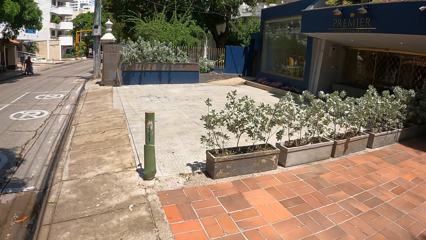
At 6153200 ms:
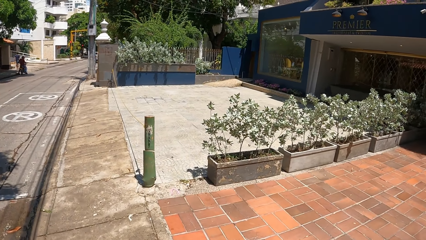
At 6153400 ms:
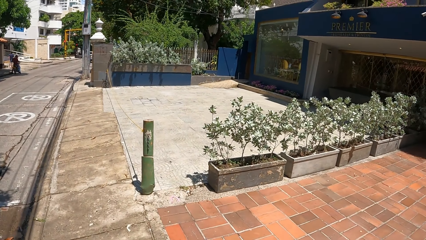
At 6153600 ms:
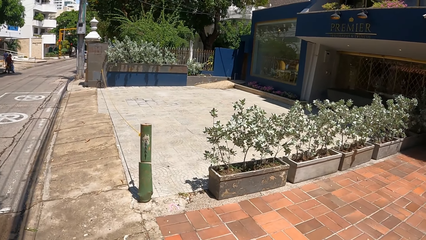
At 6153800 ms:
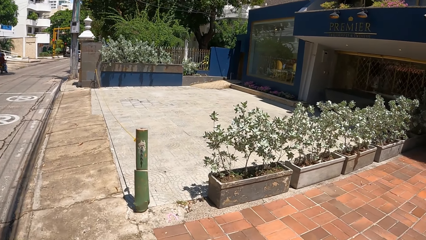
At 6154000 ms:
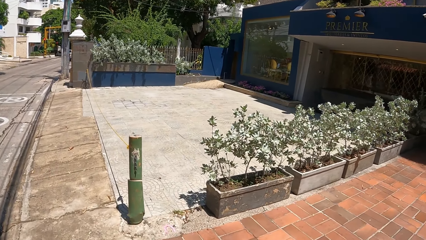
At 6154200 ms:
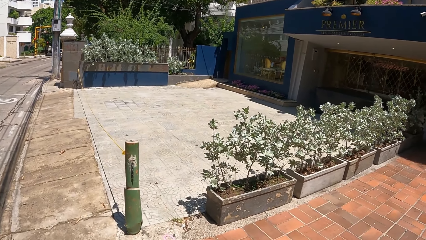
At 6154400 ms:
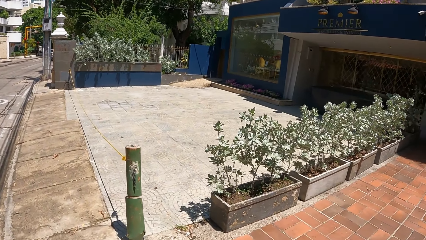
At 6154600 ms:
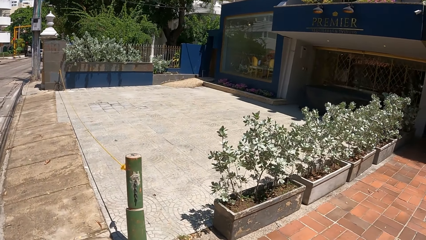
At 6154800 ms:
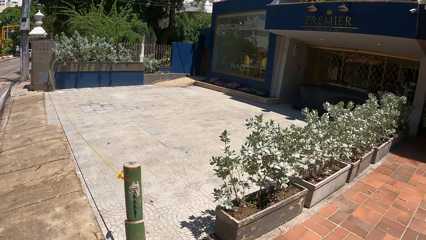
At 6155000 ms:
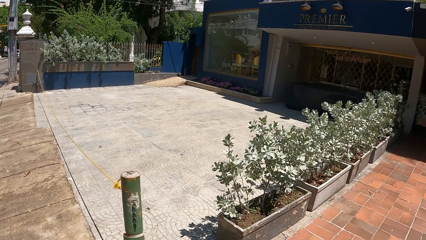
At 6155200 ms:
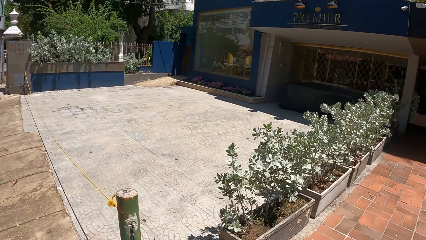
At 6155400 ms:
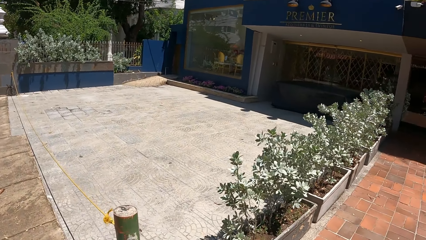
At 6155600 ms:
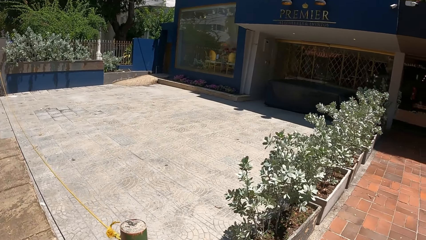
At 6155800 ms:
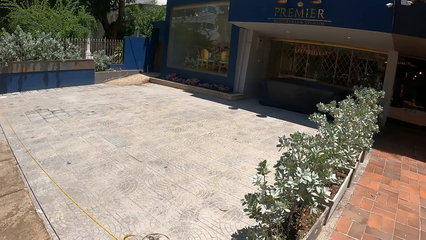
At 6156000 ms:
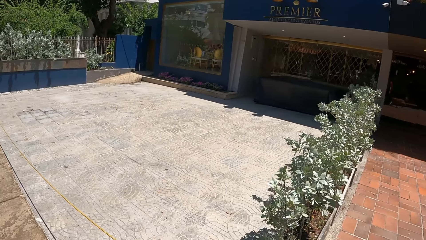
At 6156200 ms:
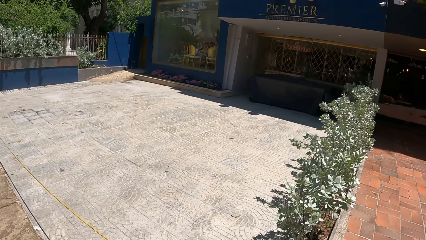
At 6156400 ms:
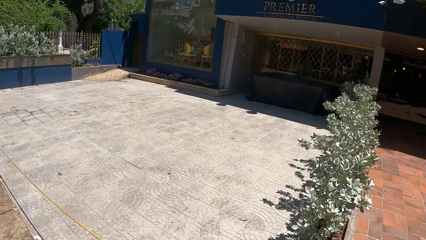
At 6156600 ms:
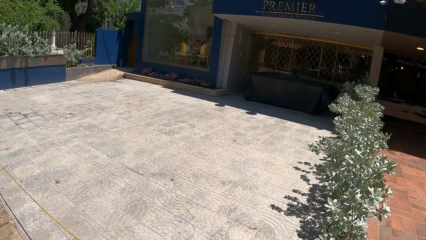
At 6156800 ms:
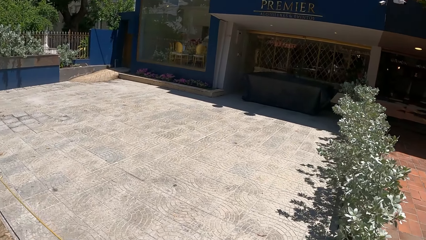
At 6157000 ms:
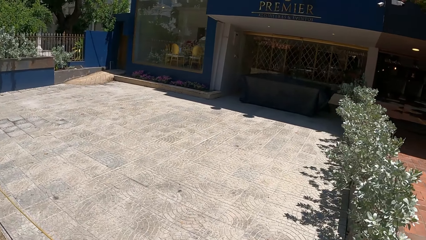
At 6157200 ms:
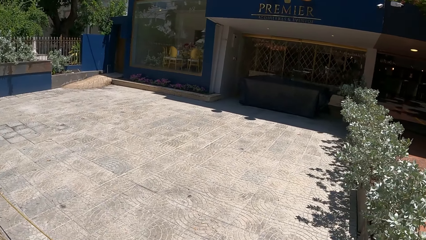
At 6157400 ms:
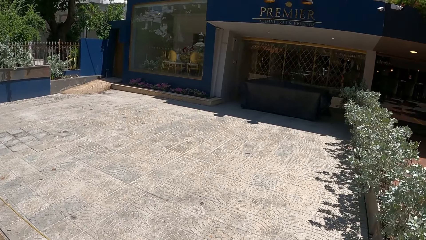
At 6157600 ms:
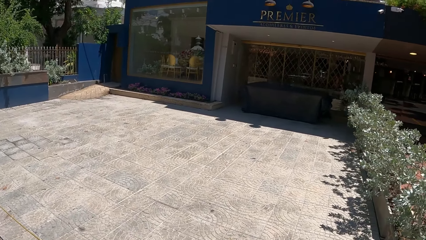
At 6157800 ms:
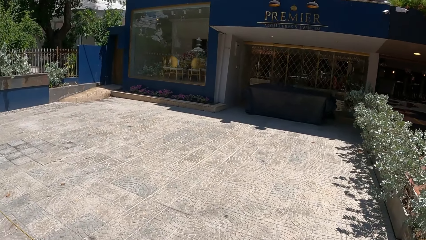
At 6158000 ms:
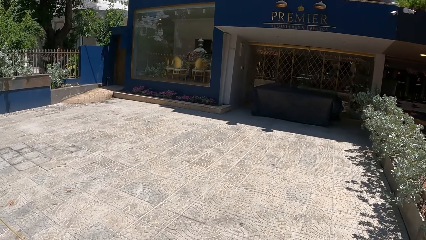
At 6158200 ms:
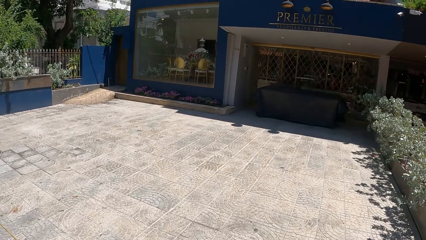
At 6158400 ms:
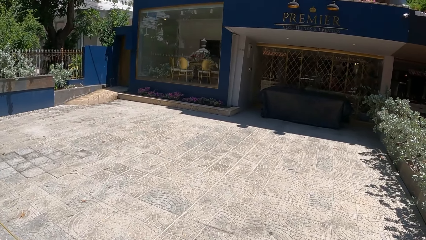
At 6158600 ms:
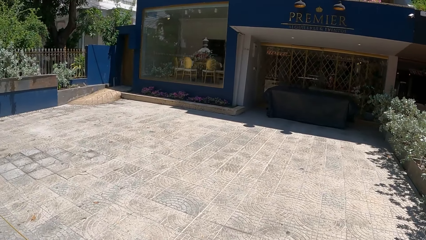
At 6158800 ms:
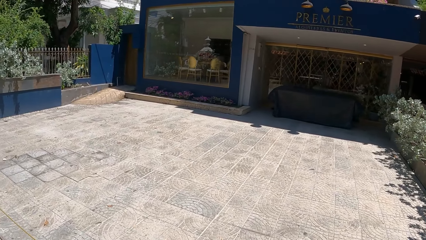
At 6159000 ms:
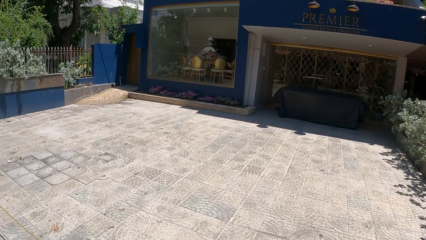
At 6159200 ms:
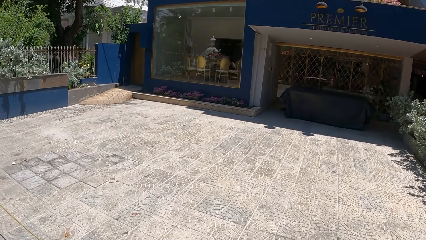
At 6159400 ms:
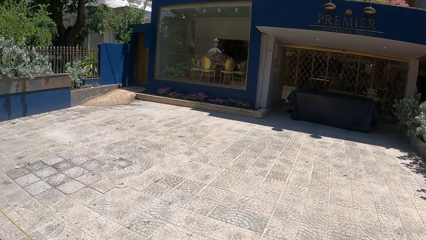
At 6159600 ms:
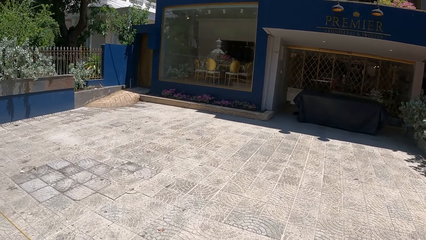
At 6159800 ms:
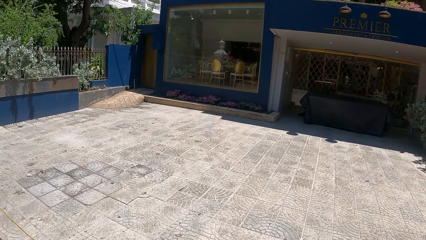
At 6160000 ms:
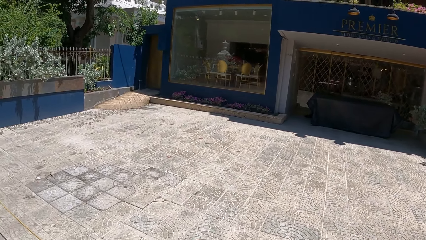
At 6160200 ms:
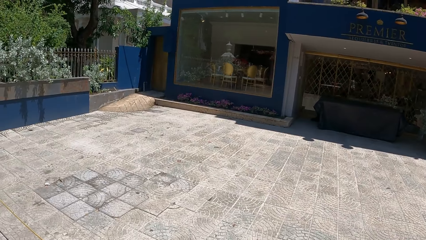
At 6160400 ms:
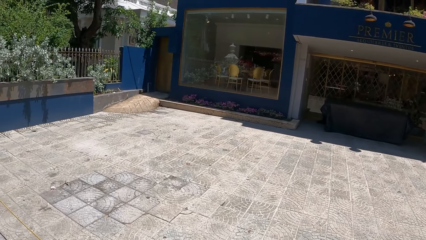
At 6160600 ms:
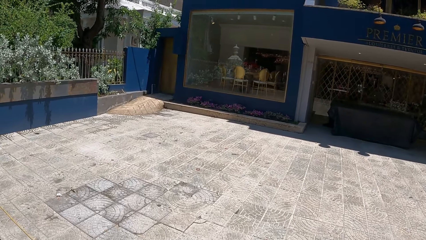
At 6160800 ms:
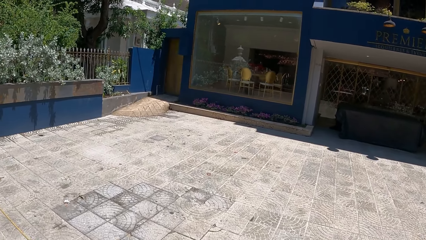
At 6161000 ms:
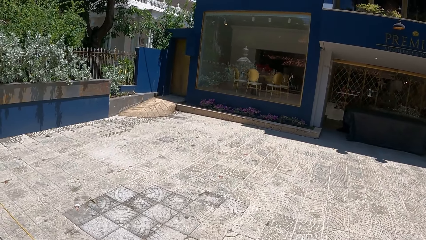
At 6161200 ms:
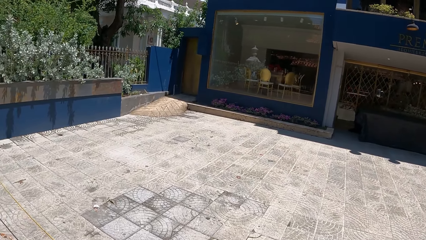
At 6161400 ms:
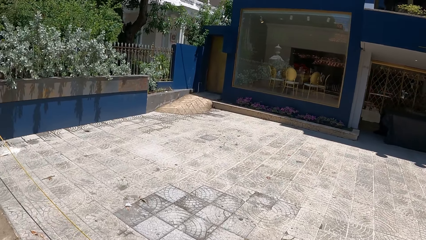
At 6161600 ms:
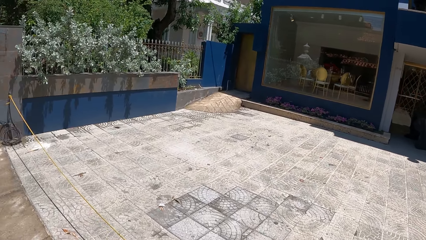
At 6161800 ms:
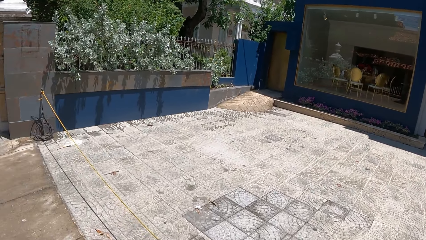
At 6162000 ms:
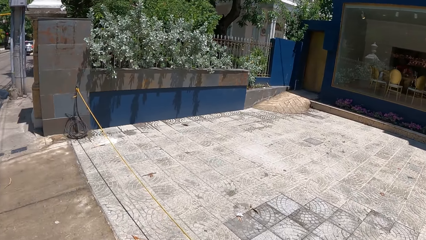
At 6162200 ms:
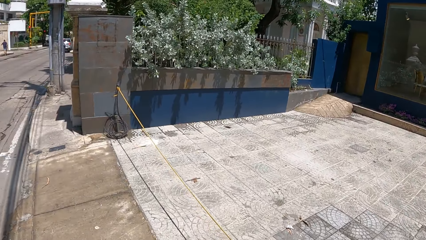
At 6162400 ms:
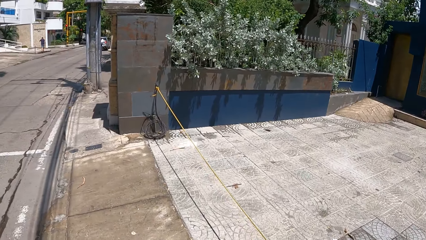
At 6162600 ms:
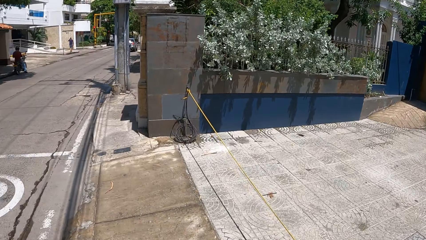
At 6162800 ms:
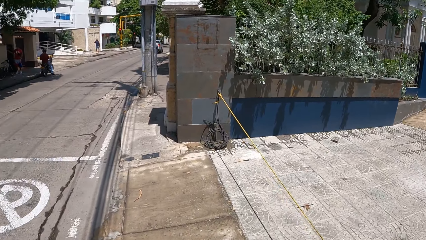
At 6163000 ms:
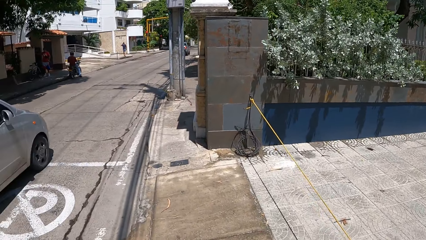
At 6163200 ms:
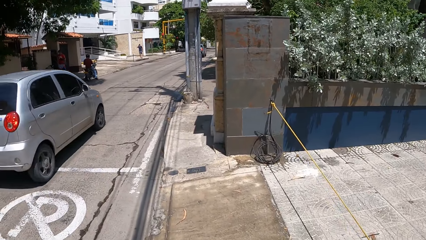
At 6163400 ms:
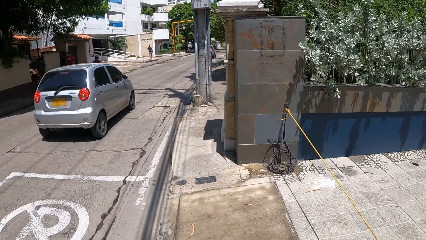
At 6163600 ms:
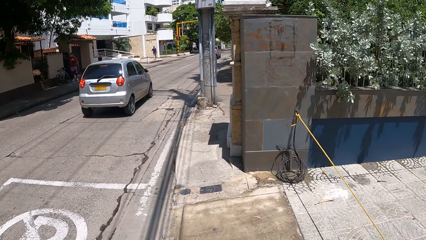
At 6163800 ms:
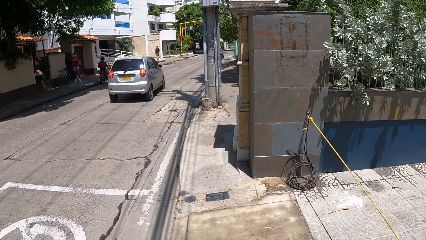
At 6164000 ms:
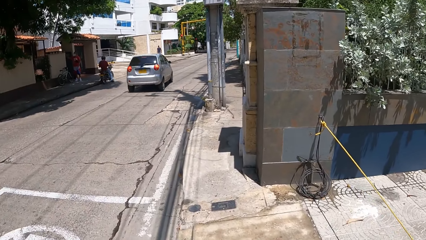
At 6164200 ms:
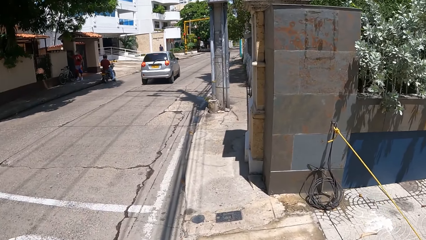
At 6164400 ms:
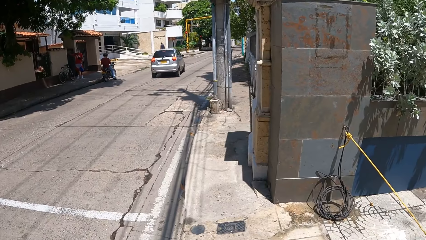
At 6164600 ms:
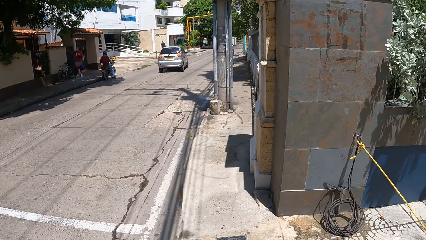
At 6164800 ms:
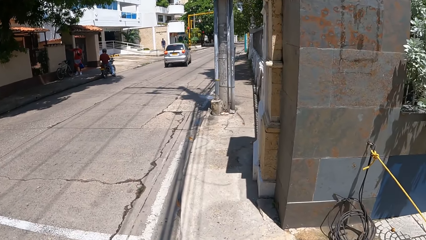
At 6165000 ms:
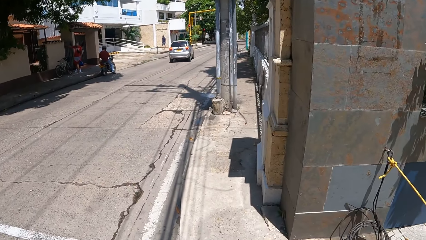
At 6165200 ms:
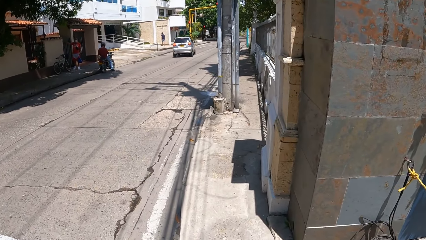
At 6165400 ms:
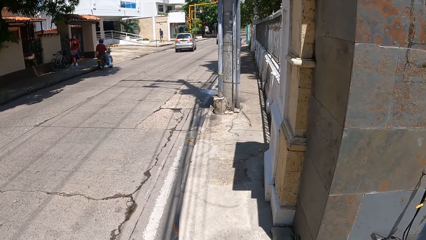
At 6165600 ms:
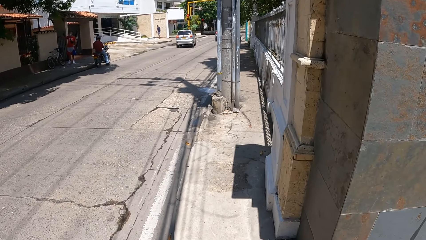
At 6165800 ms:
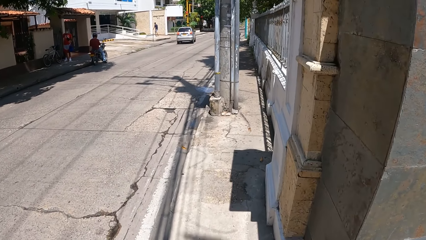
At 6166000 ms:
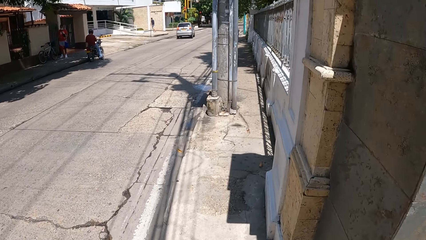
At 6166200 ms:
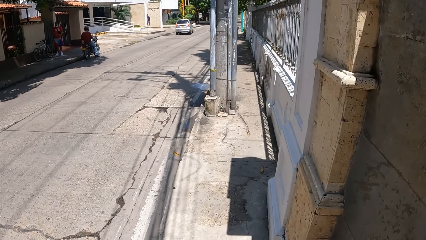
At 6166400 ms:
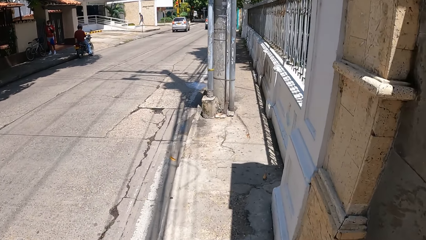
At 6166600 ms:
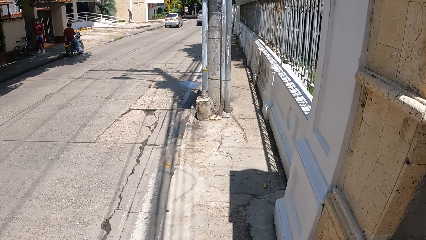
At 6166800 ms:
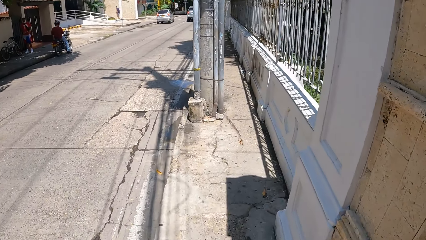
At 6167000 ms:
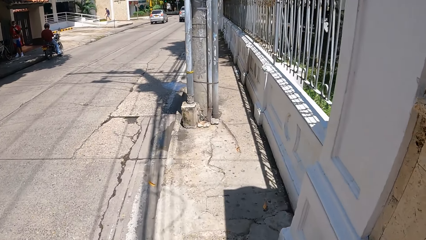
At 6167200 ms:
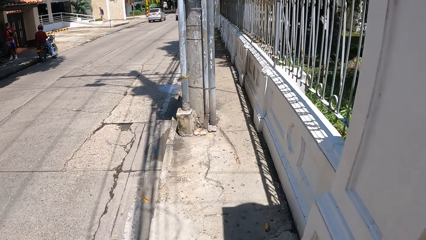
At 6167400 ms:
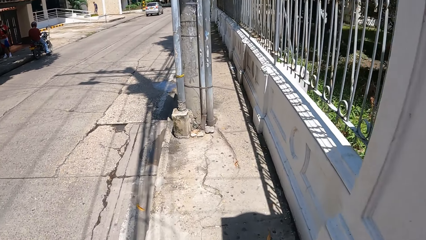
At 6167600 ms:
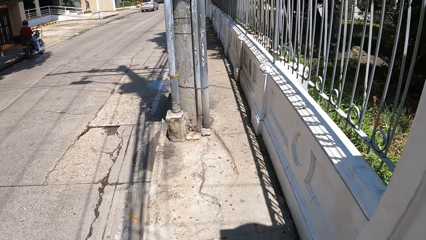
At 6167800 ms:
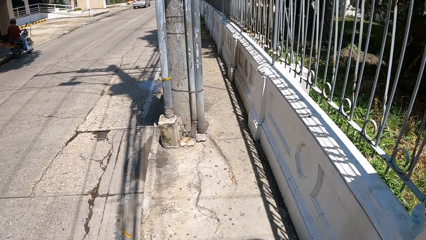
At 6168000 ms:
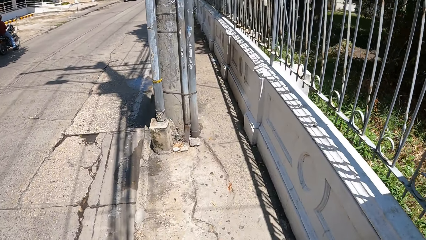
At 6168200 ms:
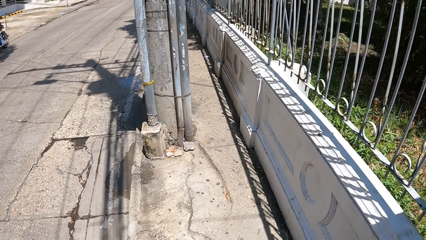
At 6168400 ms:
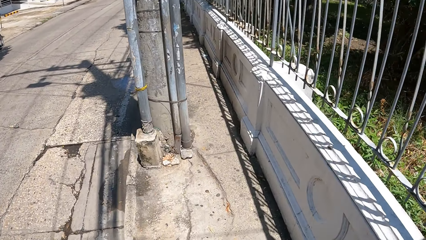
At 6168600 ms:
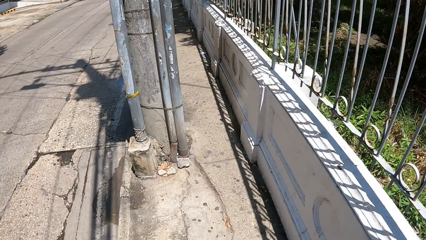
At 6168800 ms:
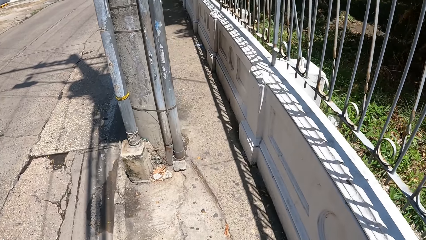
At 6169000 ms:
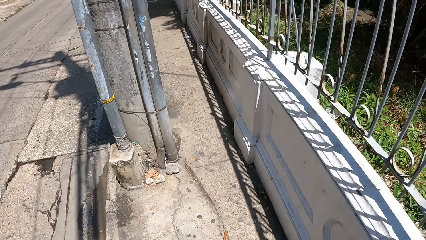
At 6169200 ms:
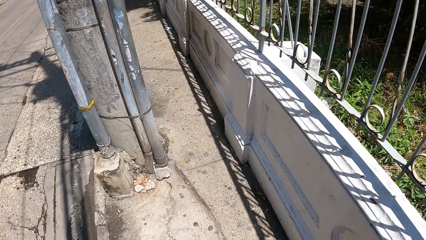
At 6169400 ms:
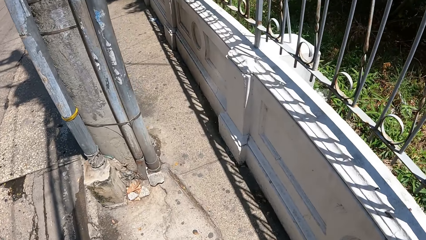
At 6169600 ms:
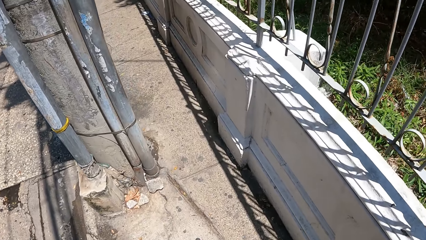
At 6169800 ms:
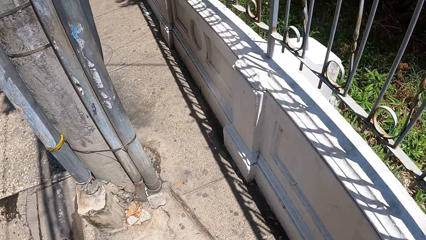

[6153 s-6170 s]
The camera wearer looks around a building. They walk a dog on a sidewalk.
